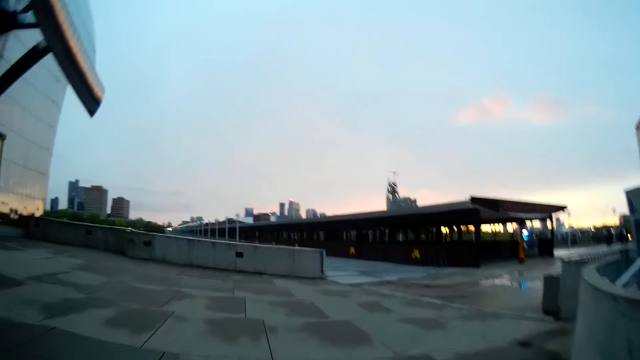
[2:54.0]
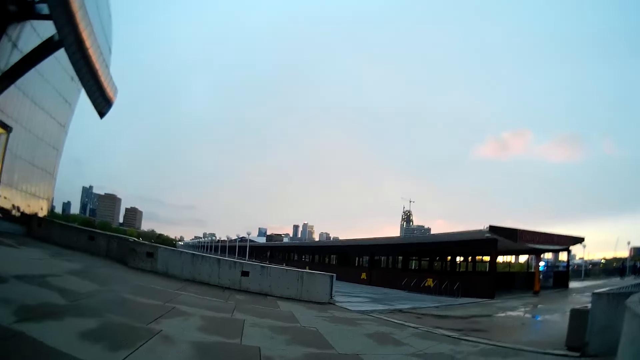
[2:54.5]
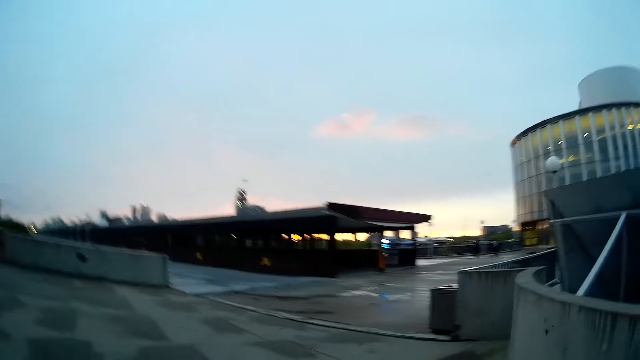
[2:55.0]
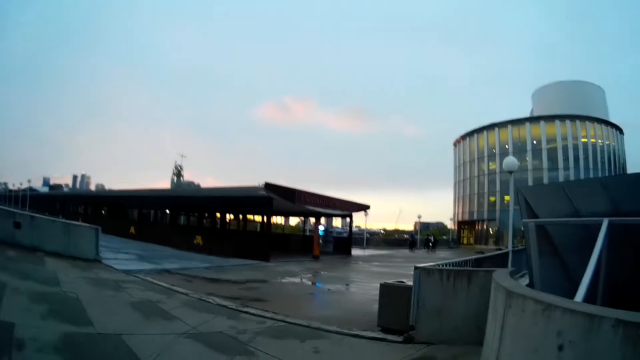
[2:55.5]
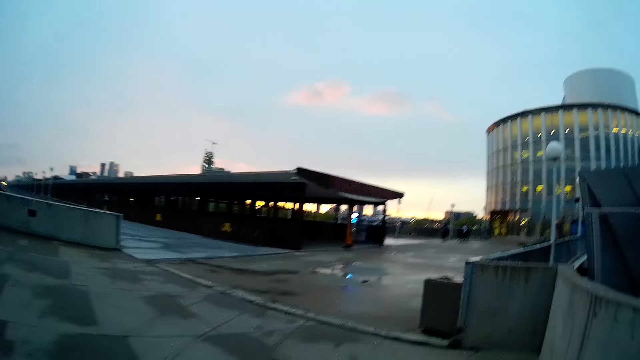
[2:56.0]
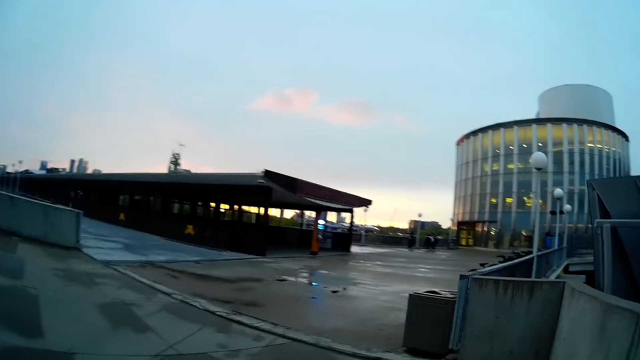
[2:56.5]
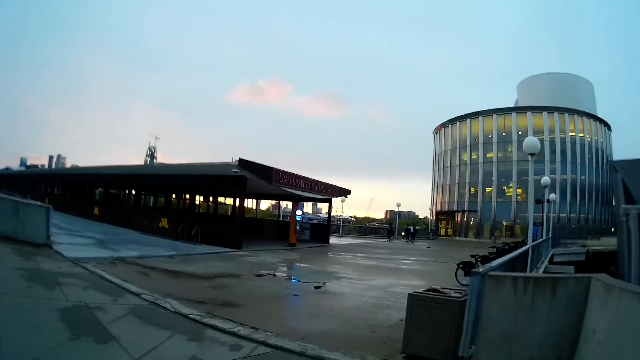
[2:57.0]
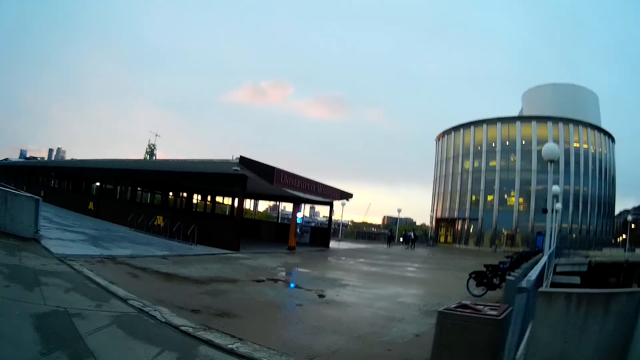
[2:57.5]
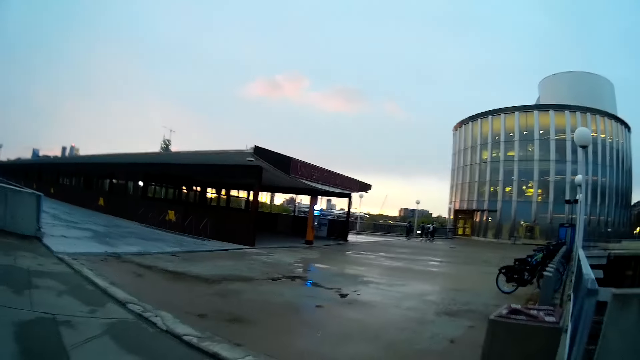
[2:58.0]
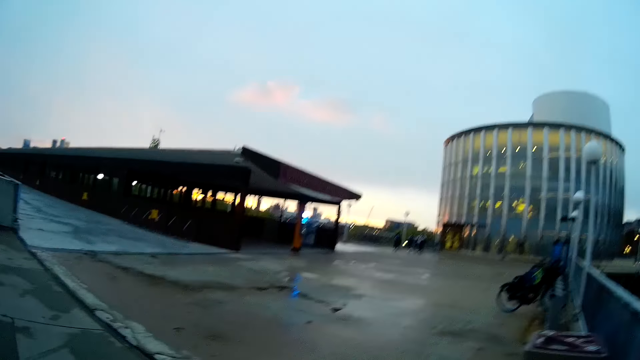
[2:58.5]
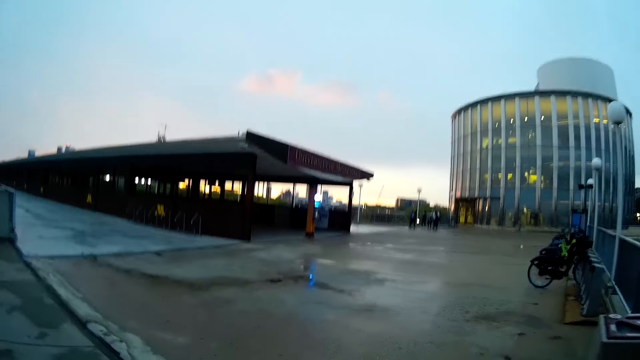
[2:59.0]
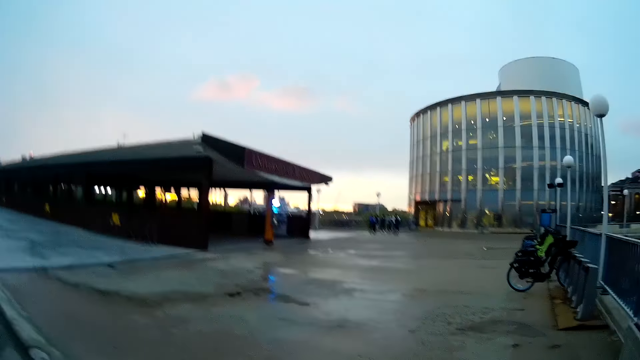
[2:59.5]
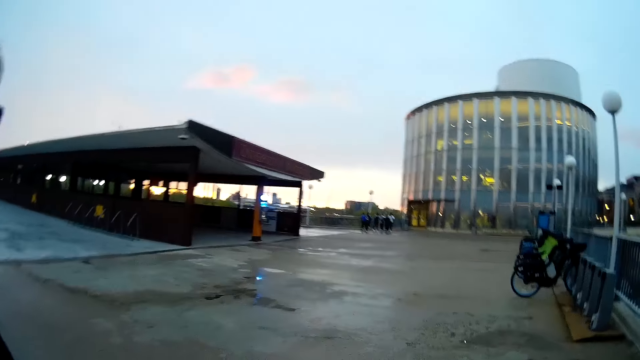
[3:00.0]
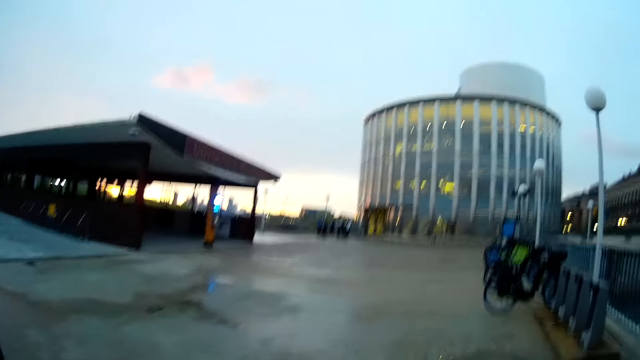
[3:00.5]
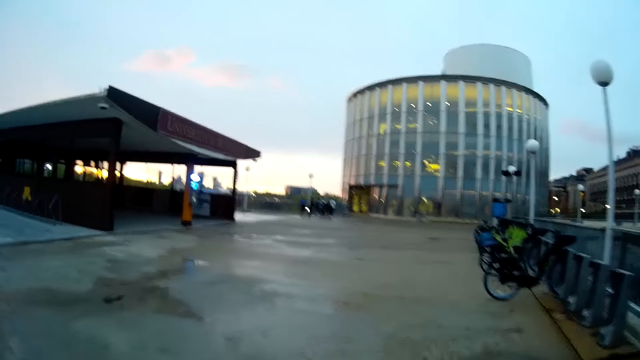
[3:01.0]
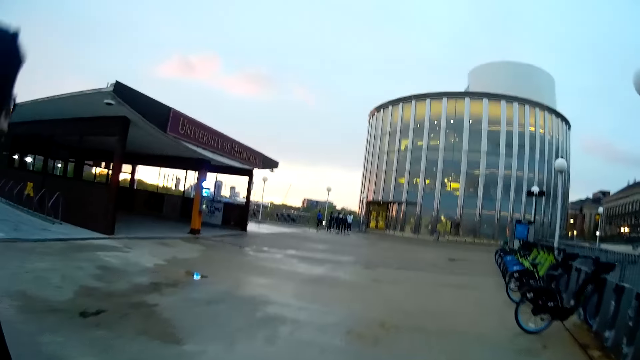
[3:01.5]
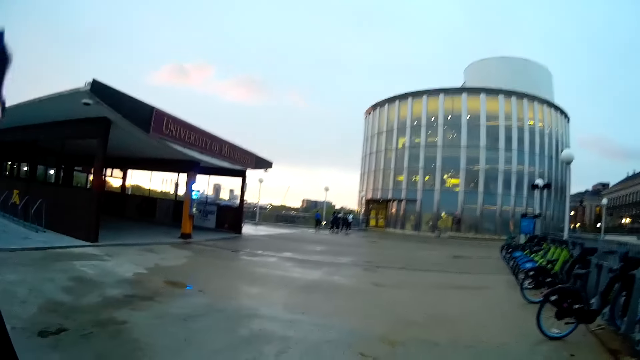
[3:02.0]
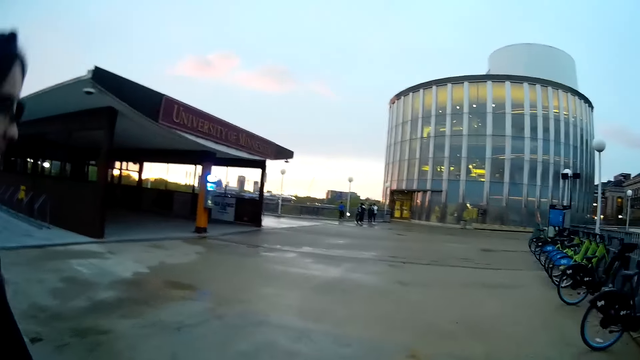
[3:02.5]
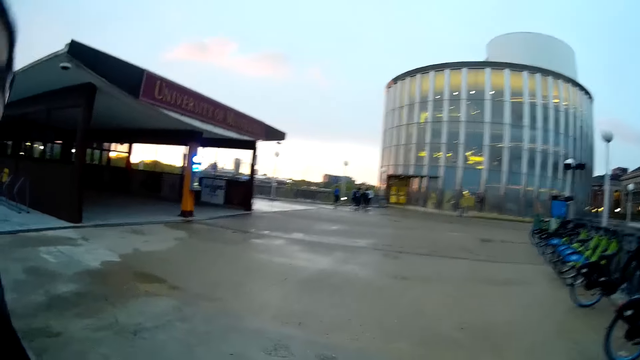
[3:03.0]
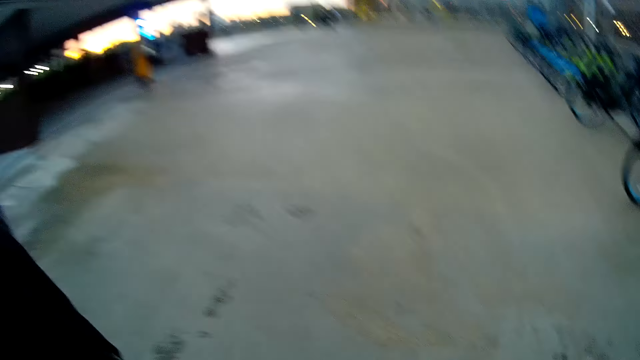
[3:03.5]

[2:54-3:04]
The camera wearer interacts with the woman. A person stands on the other side. Another person stands on the other side. A third person stands on the other side. A fourth person stands on the other side.

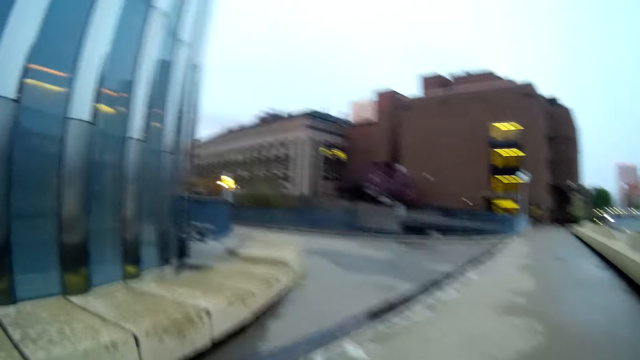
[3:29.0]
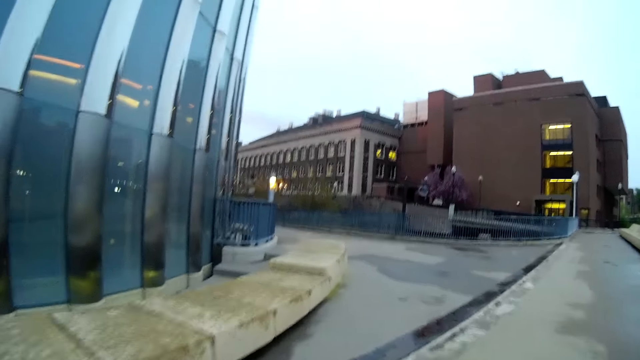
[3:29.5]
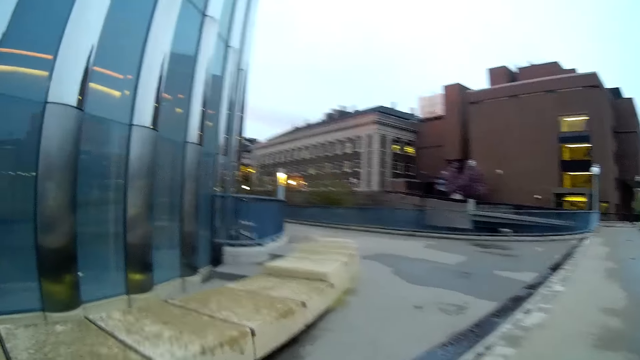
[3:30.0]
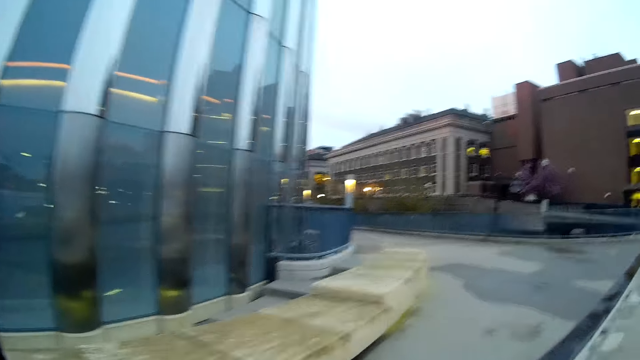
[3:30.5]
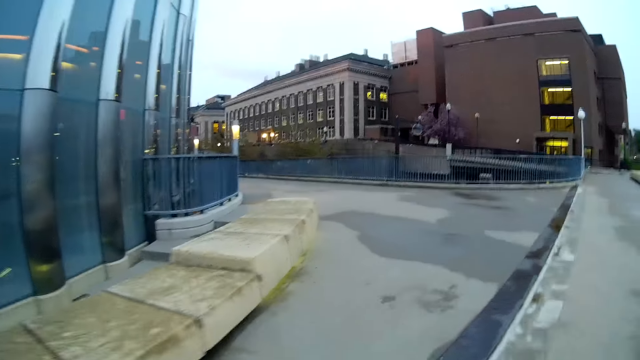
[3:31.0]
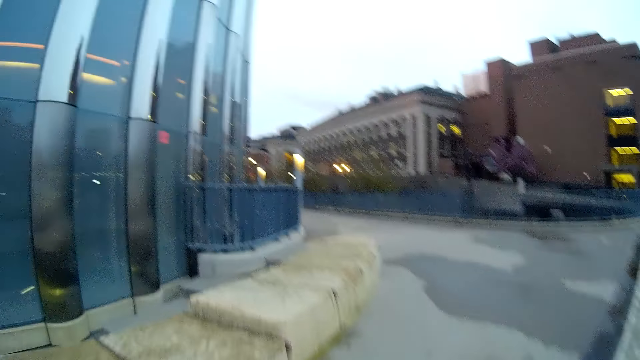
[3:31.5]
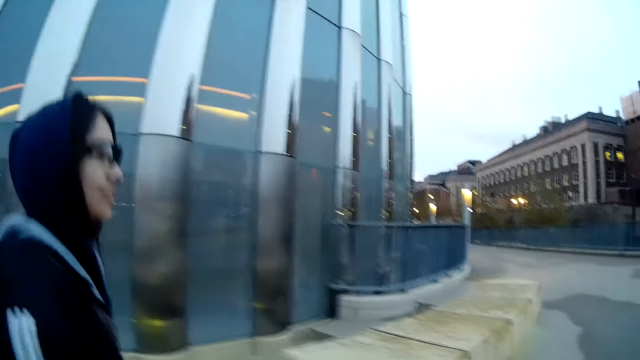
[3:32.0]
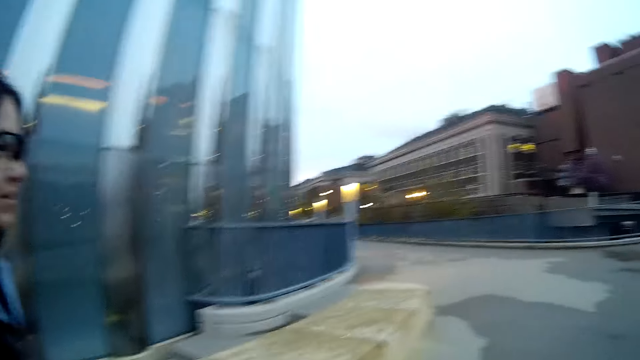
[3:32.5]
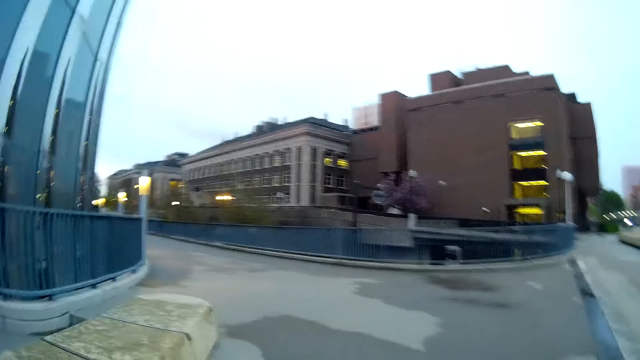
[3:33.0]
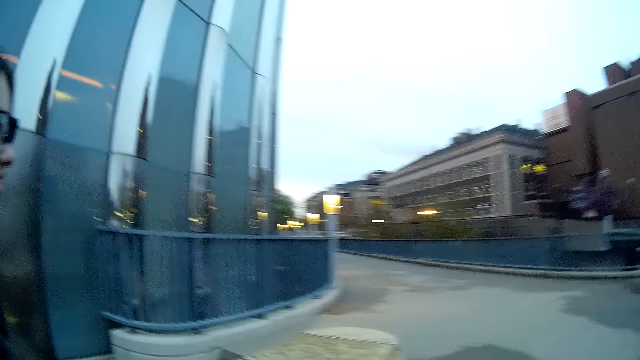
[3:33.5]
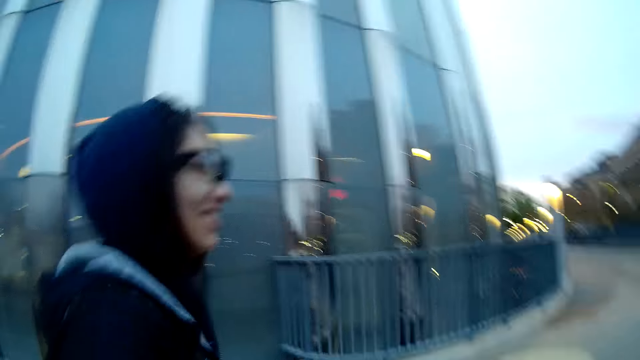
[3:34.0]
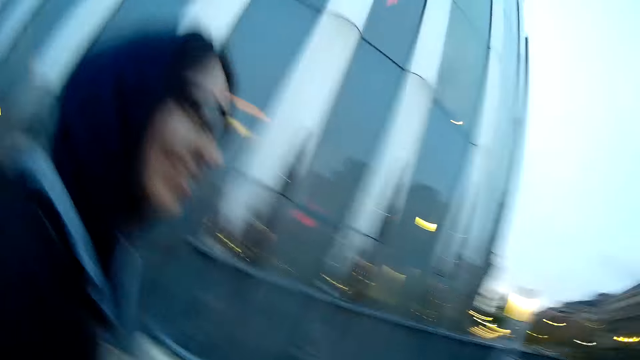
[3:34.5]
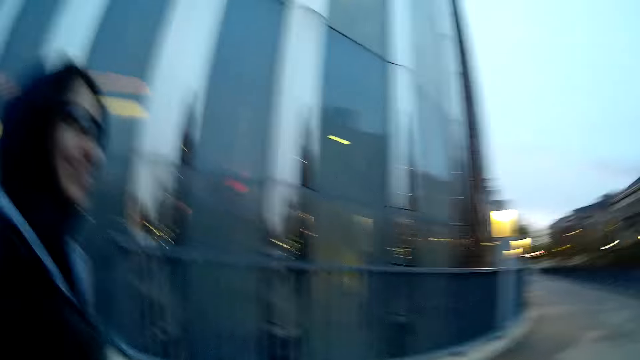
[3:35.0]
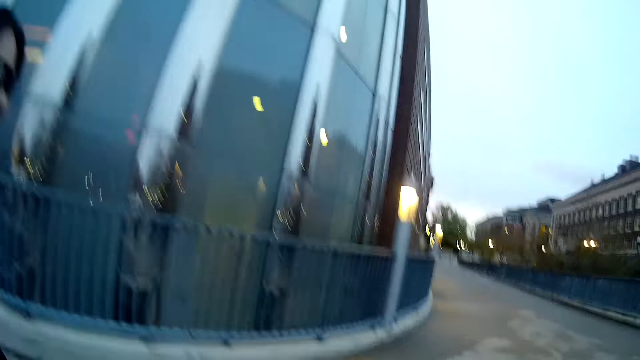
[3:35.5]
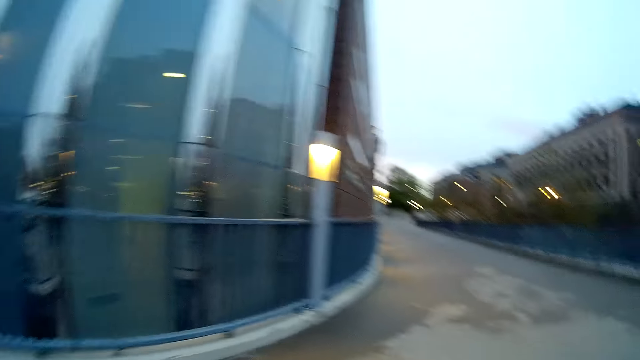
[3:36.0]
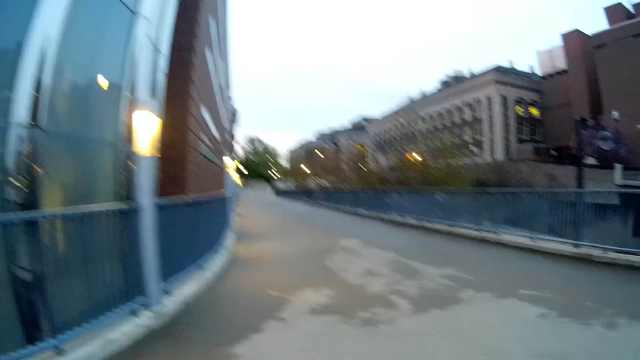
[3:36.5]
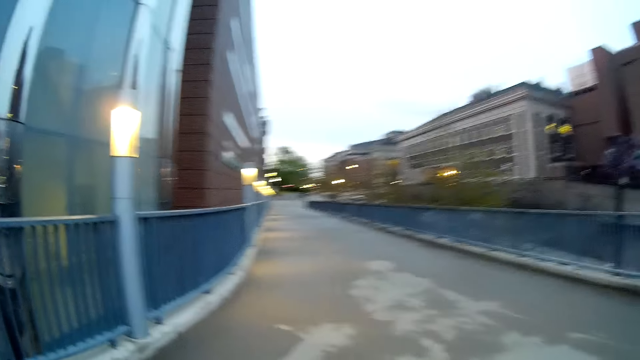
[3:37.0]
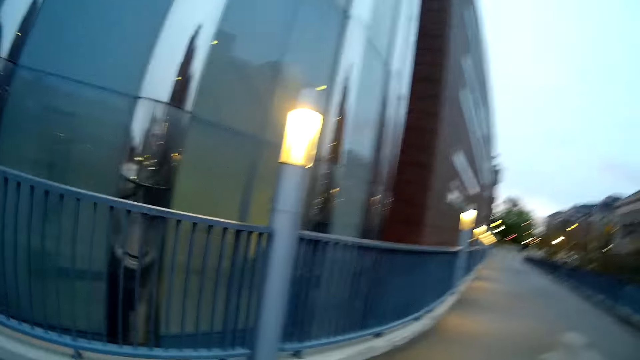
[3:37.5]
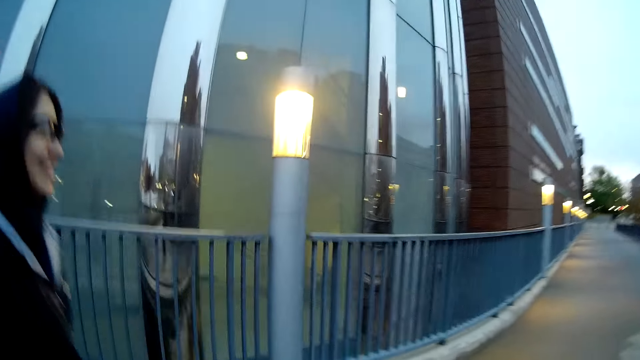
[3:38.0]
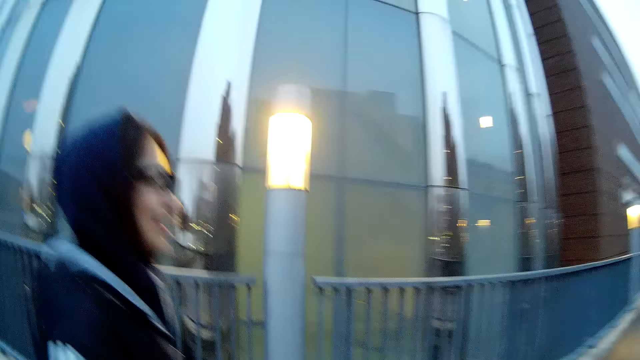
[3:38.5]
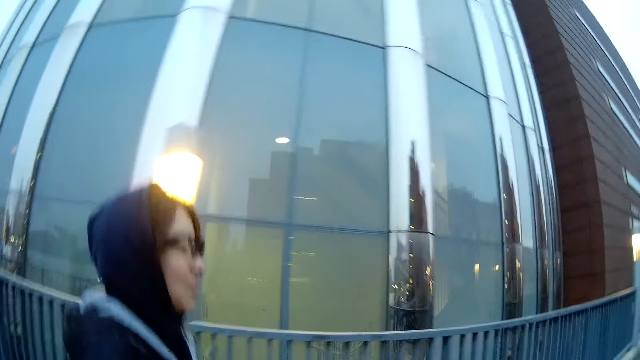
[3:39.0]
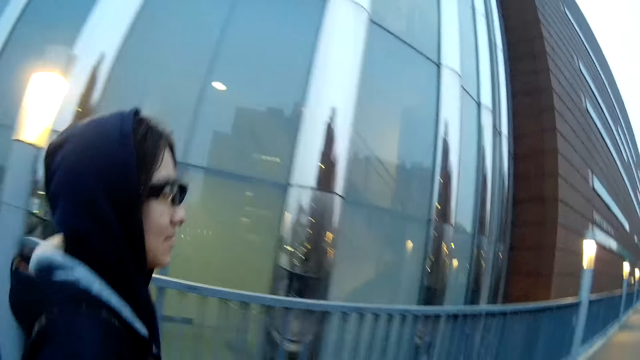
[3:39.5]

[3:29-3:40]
The camera wearer interacts with the woman.
